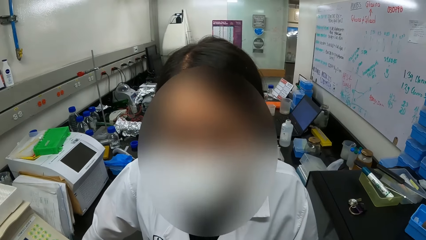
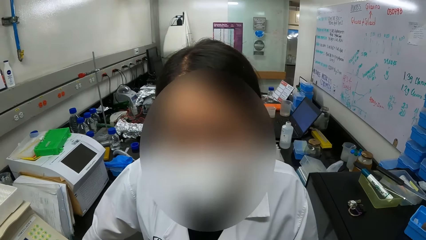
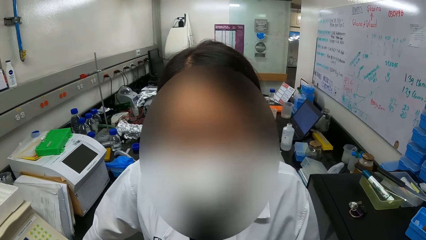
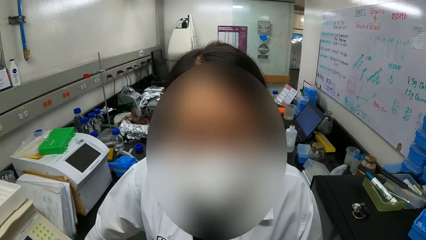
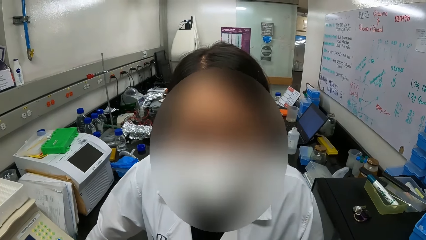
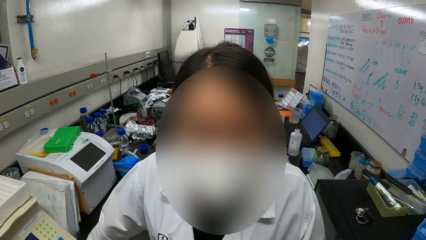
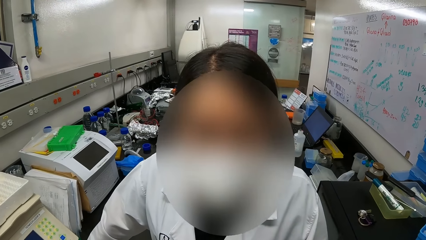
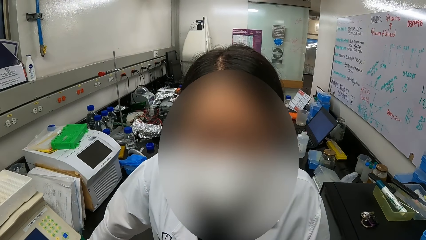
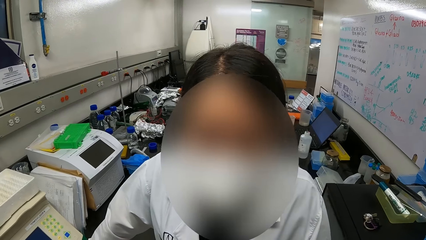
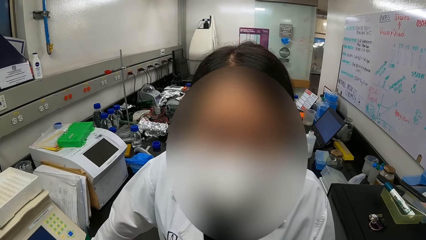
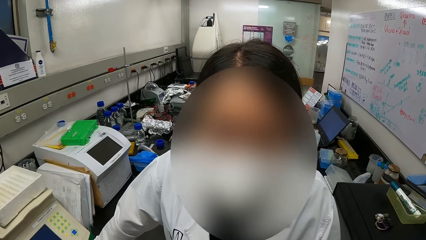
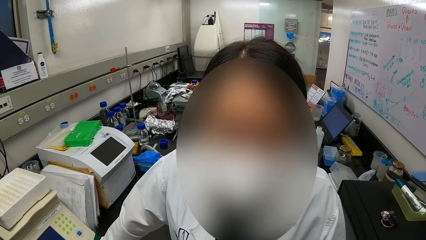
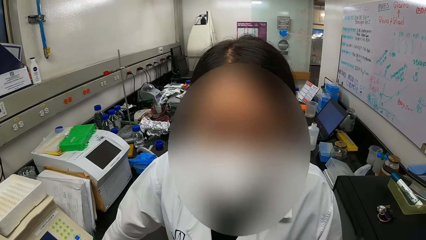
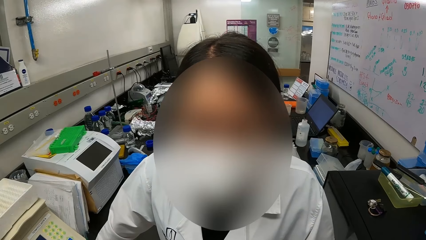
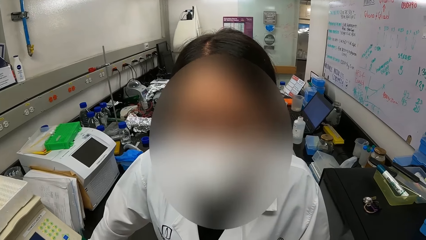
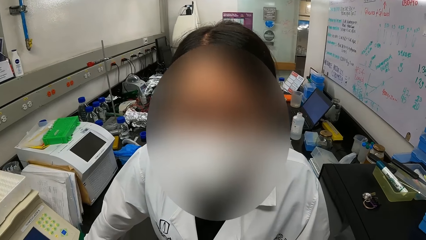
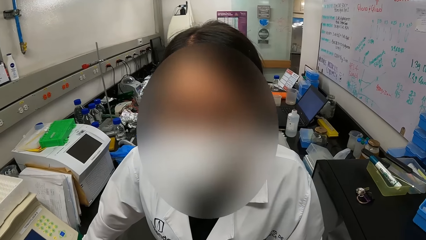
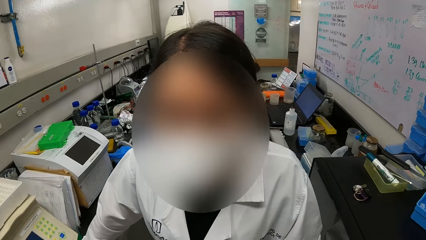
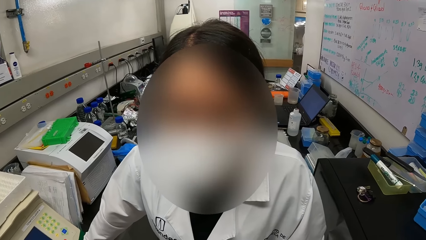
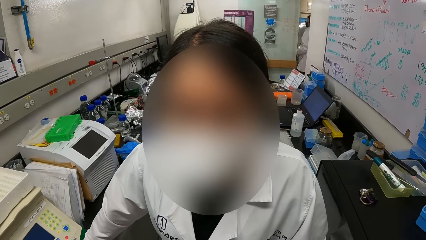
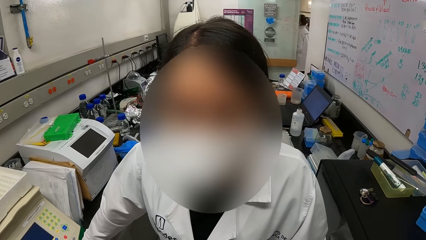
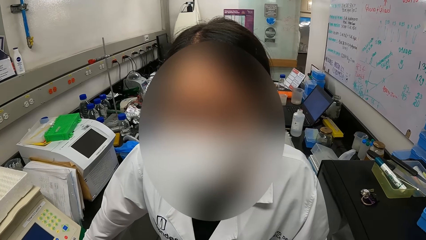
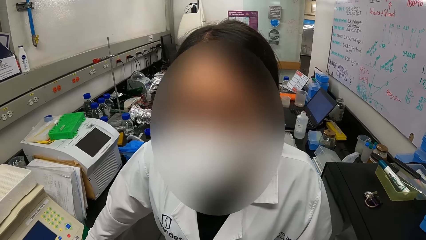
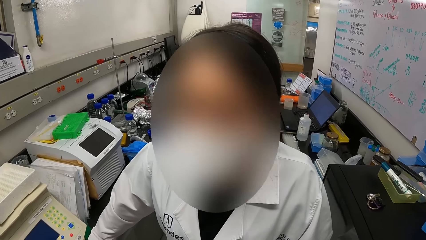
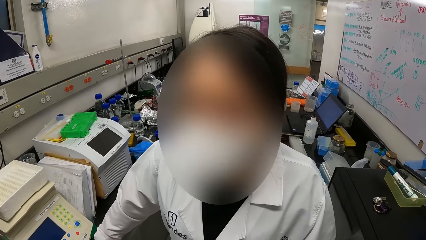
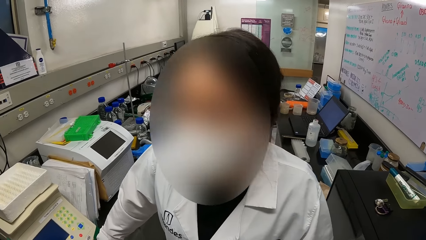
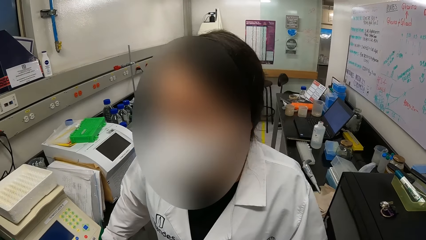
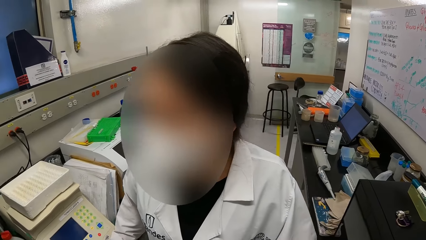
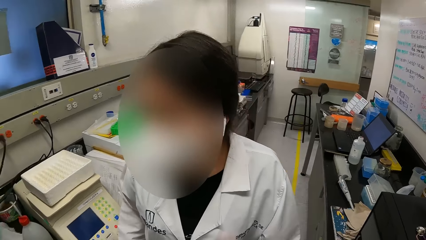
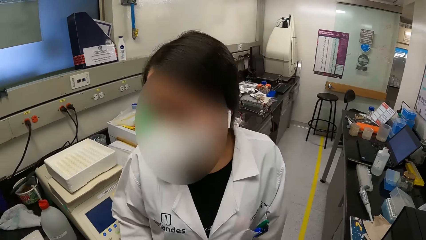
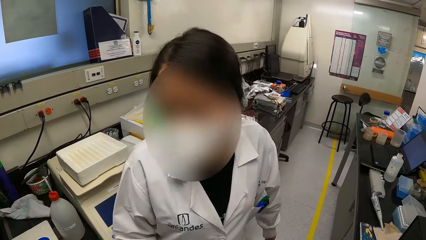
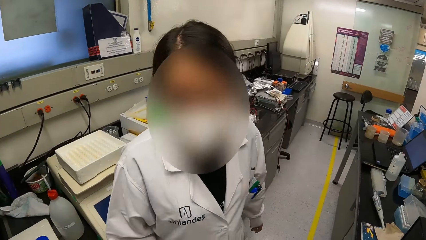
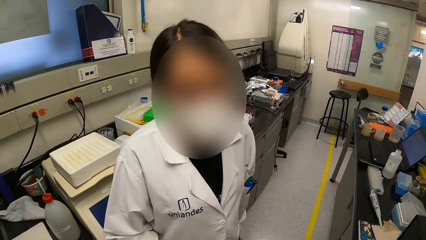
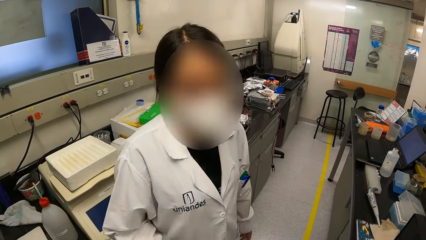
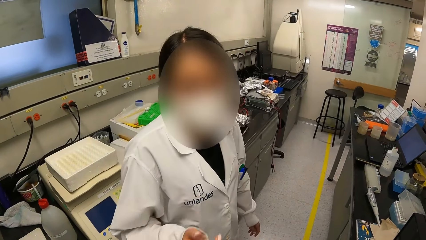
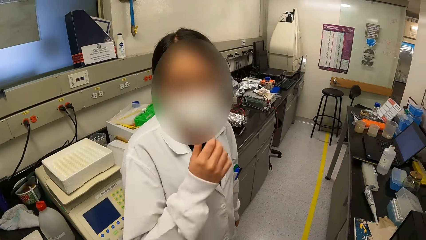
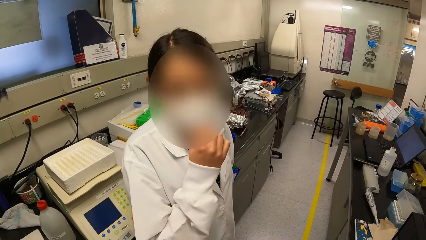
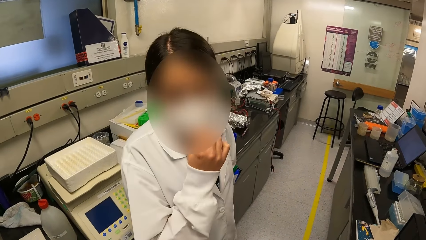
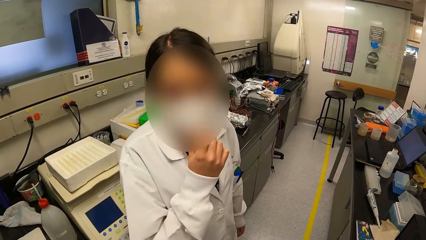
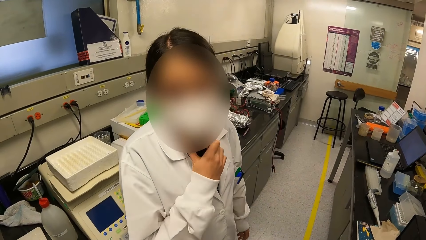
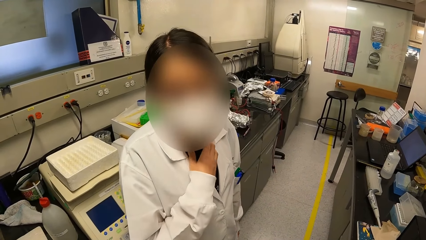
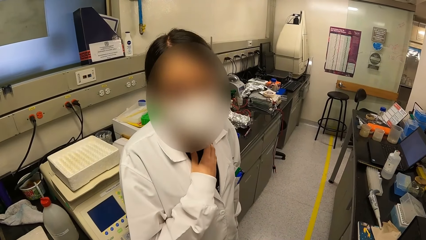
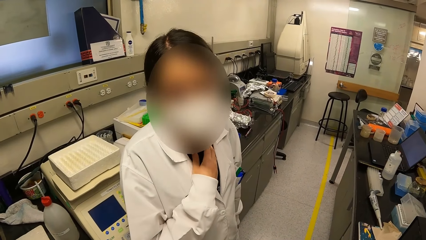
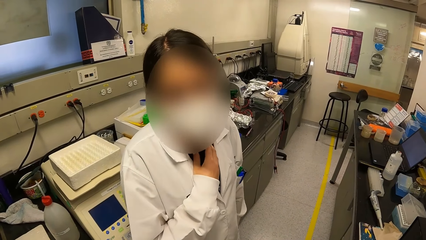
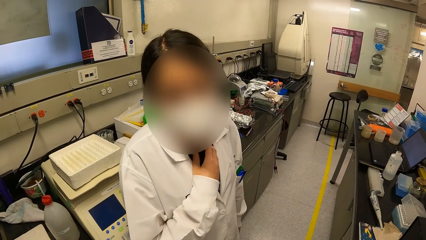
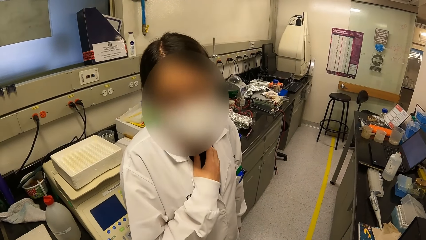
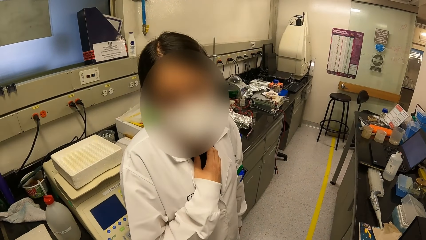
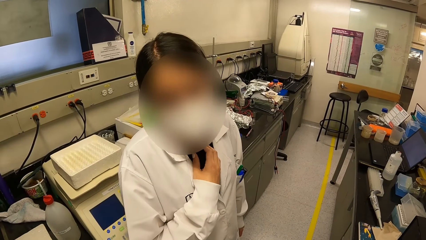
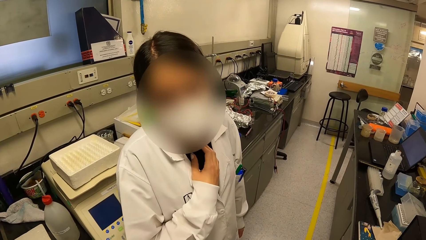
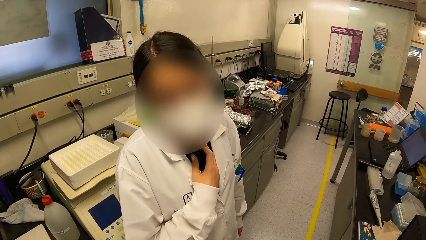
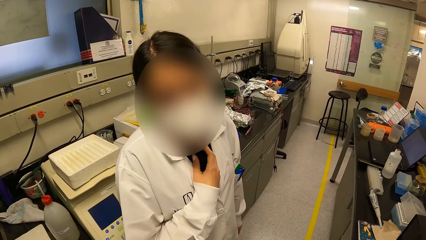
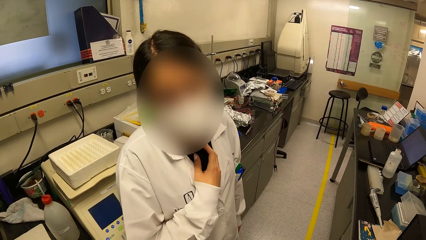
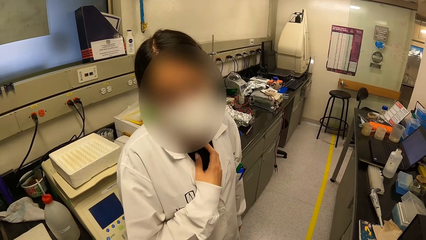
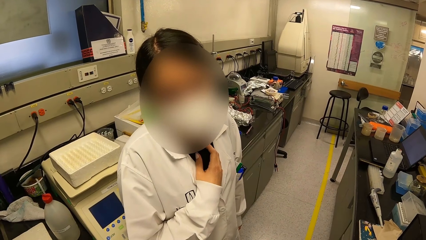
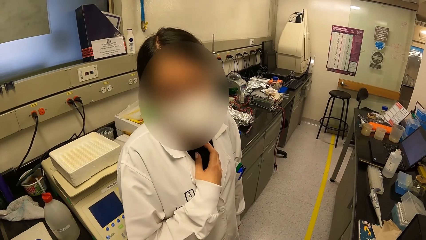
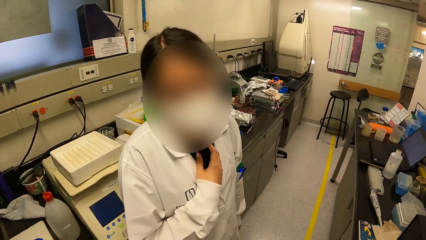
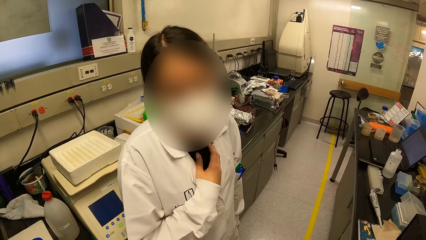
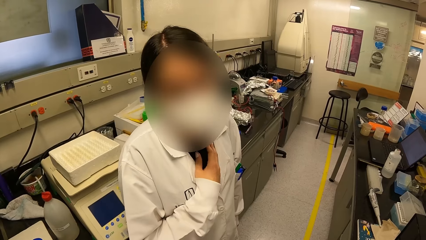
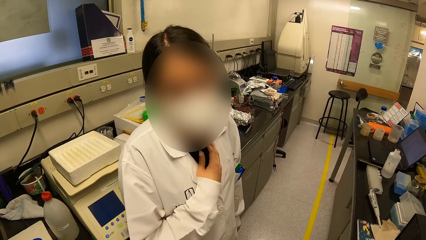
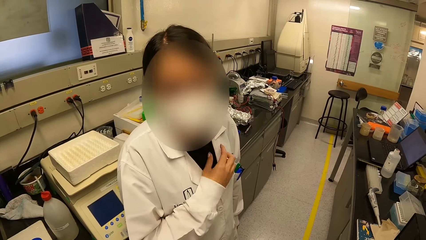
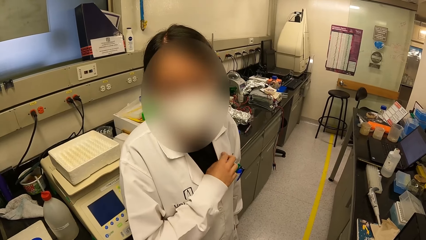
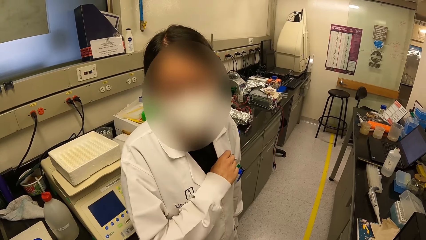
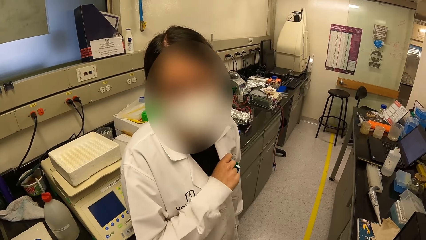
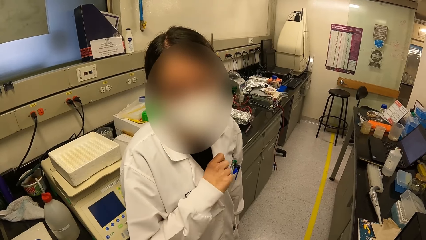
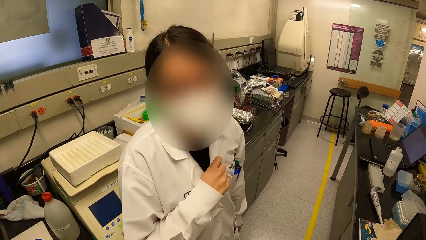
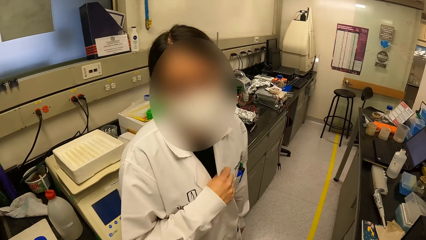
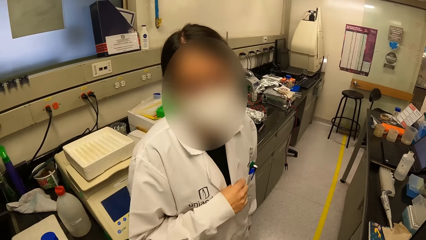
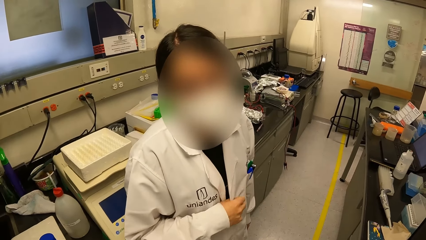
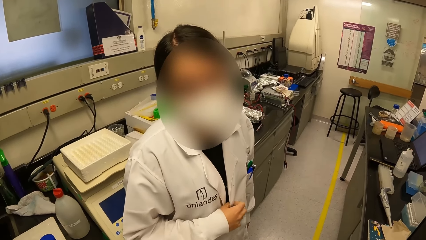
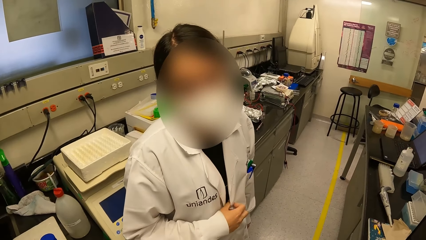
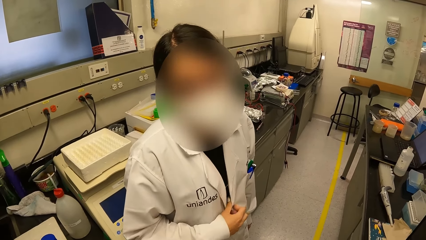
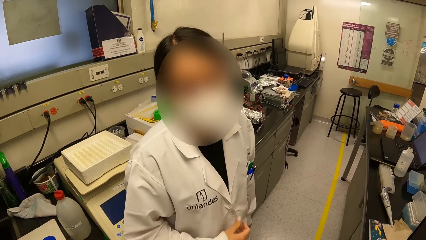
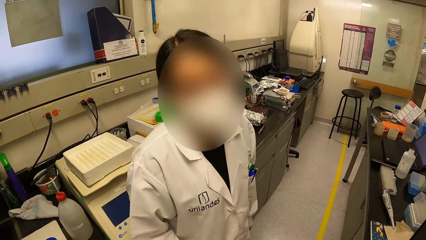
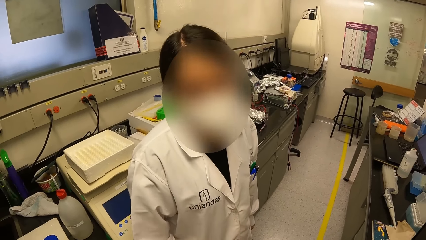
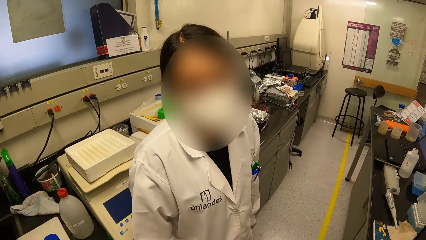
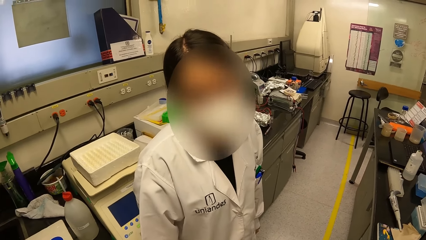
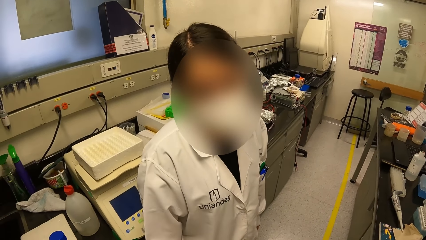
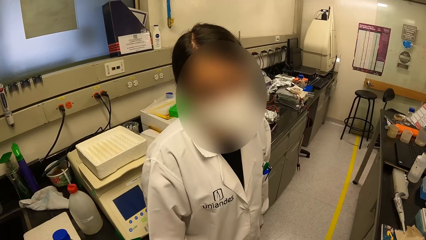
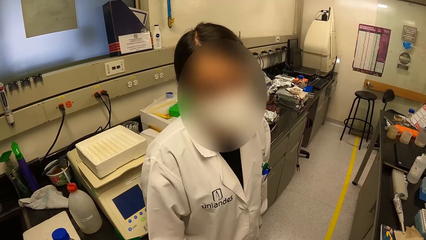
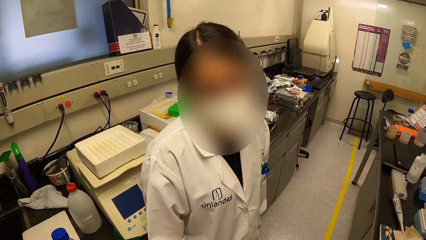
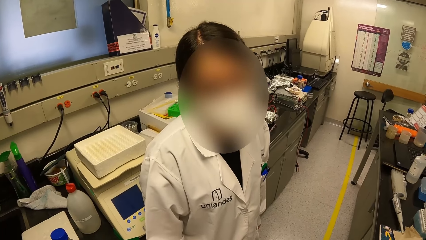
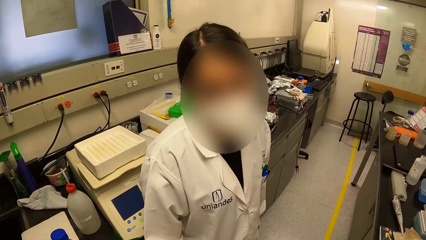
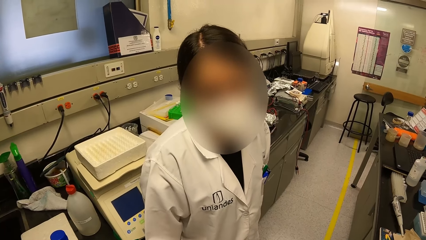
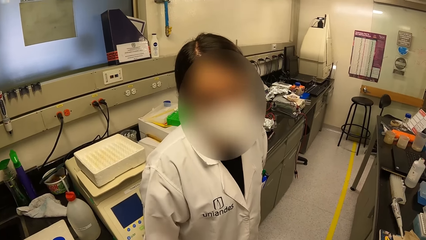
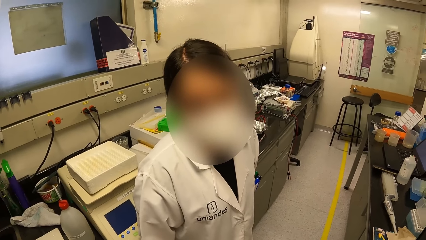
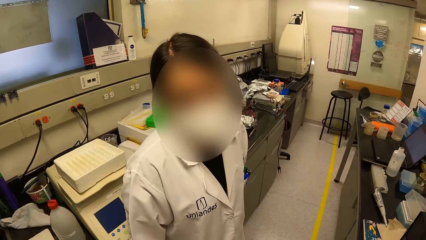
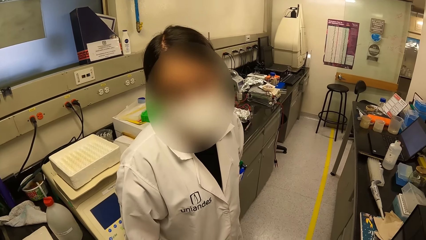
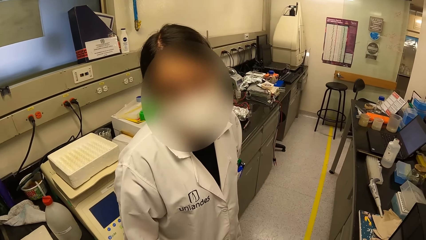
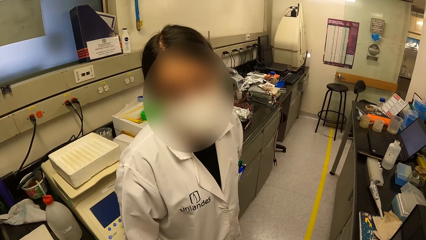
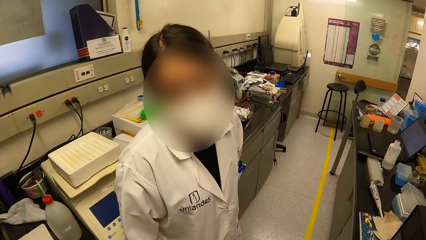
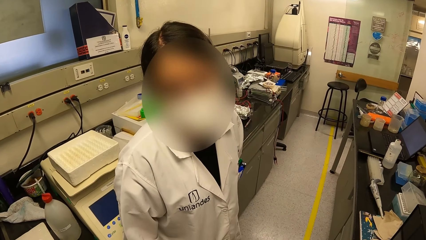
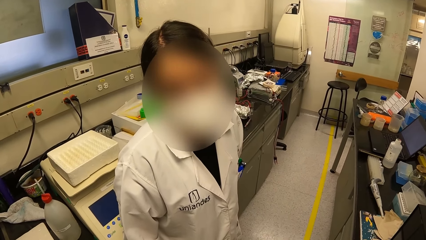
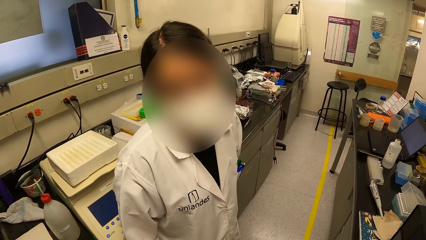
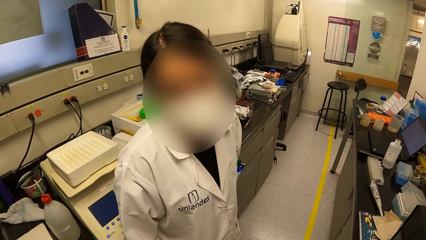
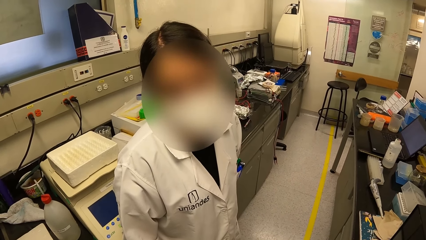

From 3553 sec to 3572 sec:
The camera wearer touches her face mask. A person adjusts a mask on the face. The camera wearer converses with the person. The person straightens a lab coat and converses with the camera wearer.
